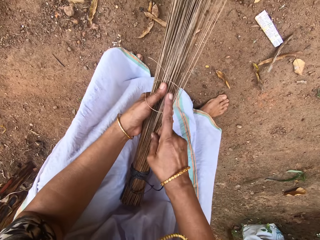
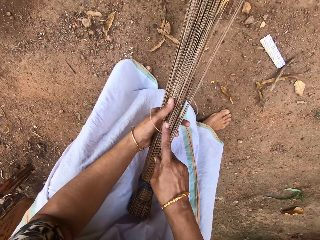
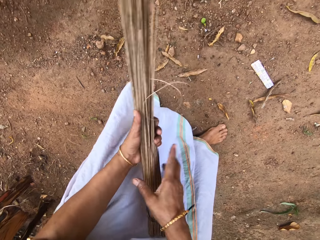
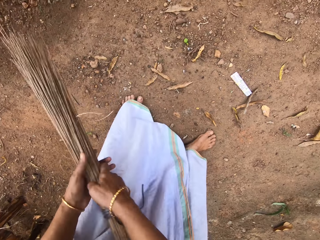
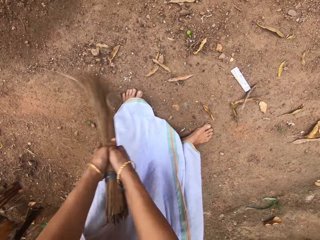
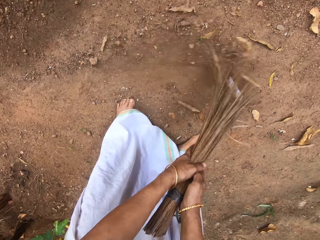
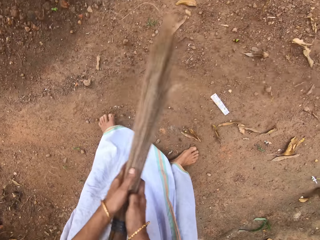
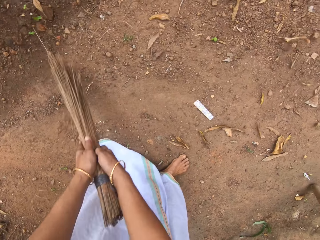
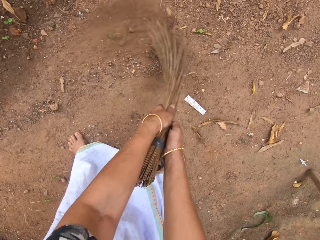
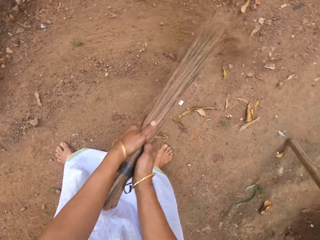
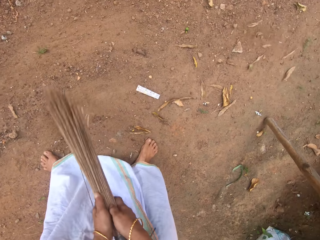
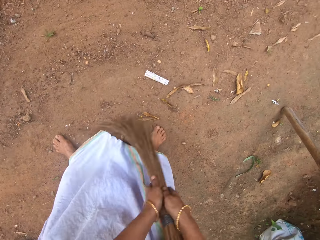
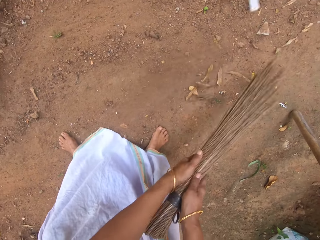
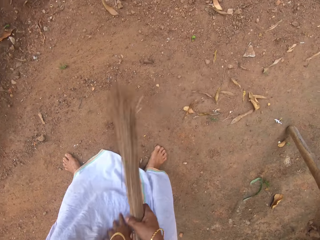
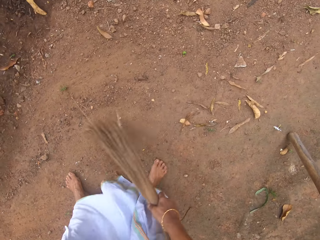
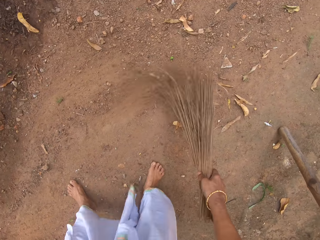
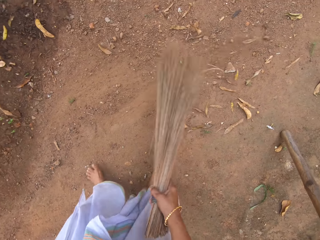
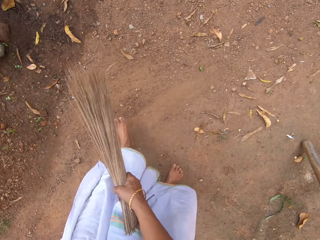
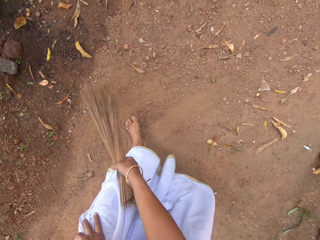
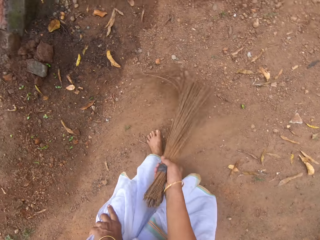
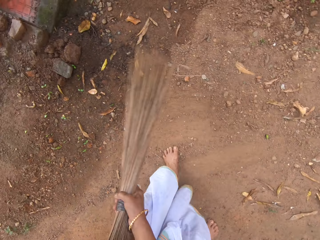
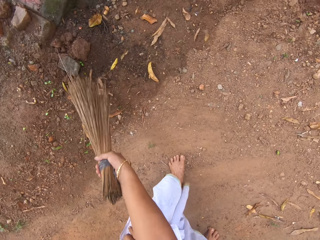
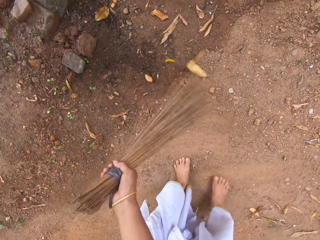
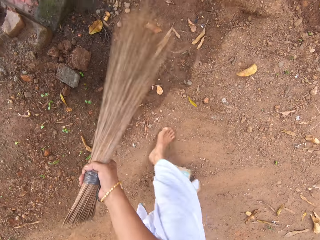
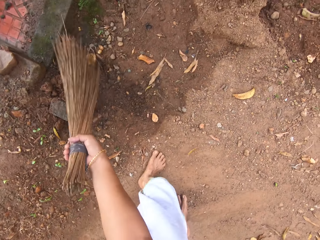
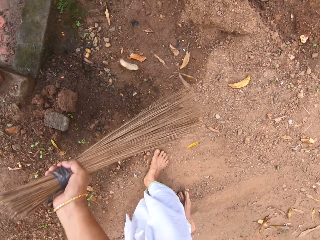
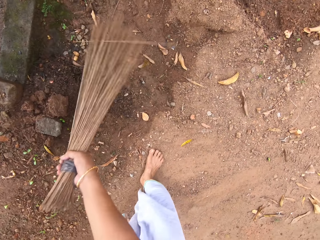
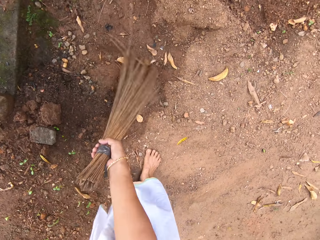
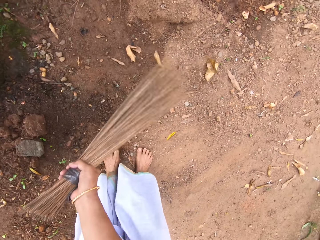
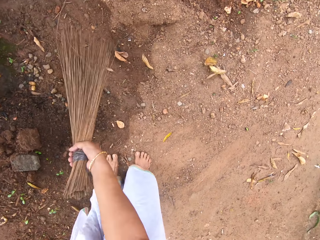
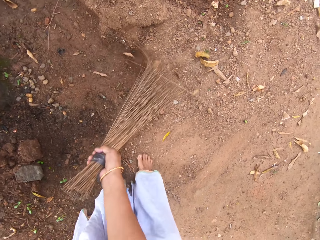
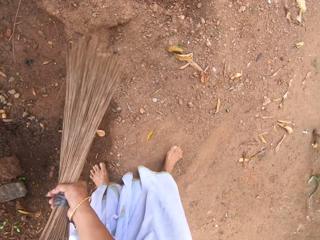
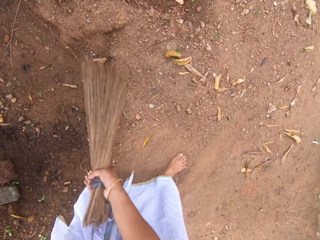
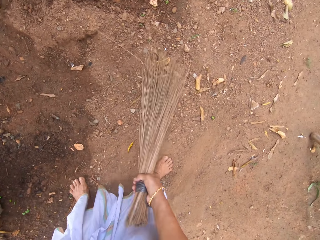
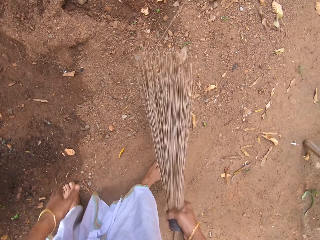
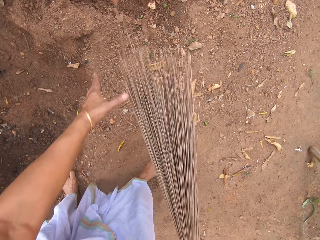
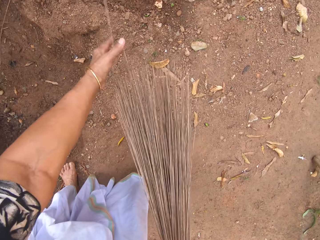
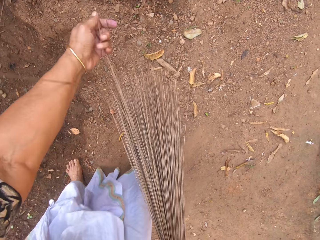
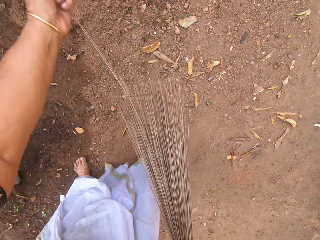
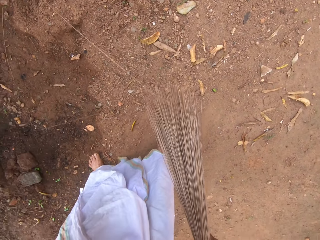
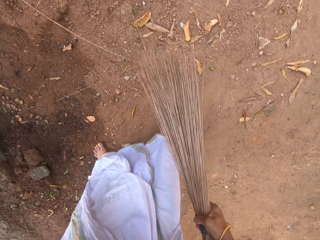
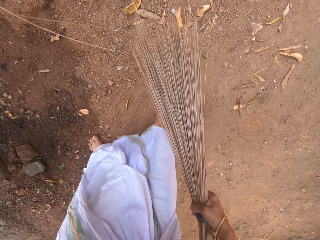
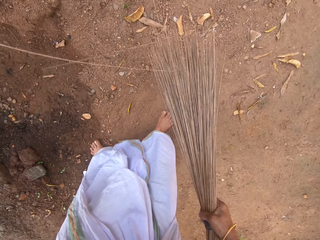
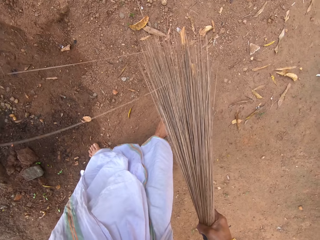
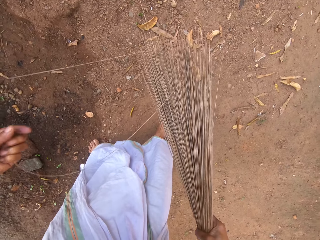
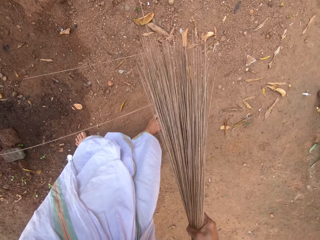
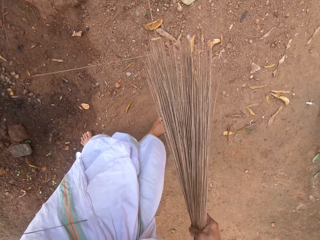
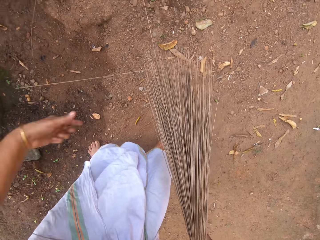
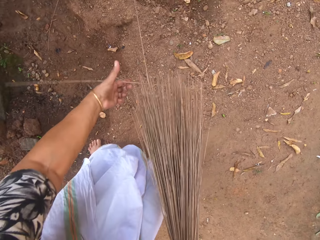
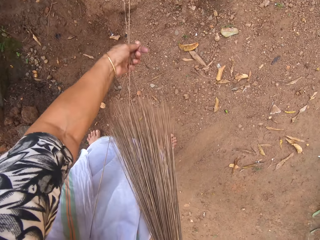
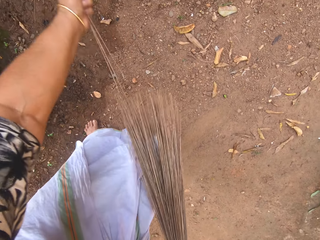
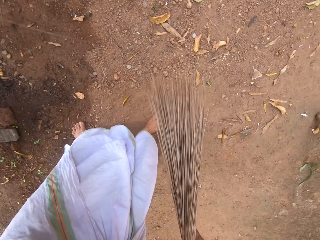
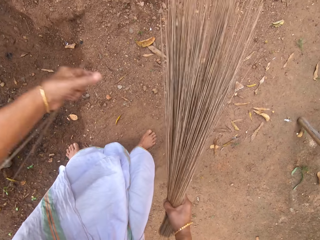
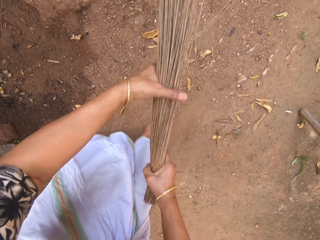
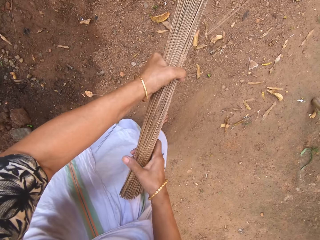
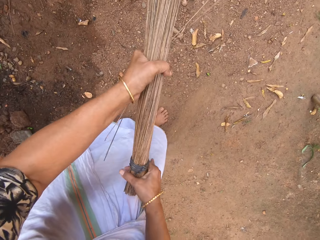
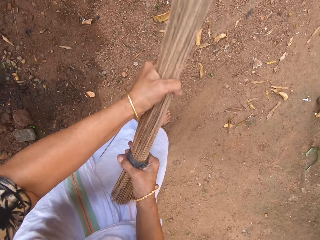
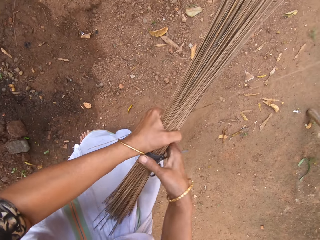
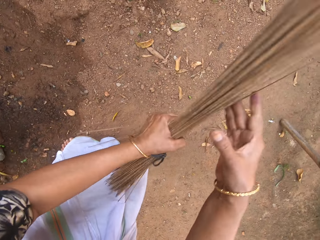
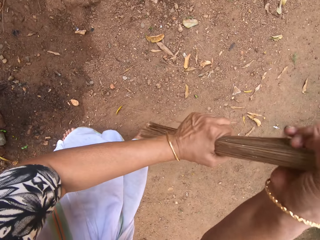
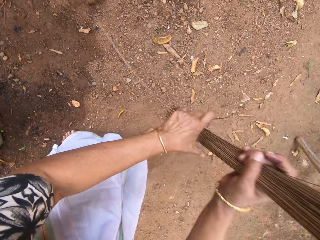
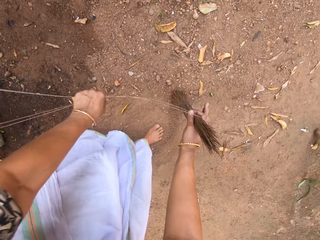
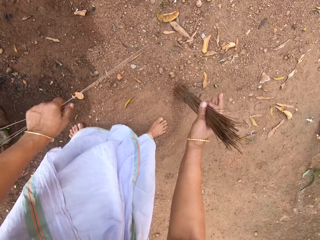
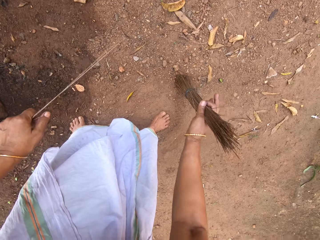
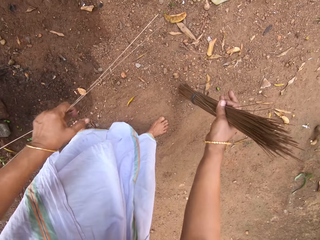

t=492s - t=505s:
The camera wearer fixes the broomstick in the broom with her right hand. She holds the broomstick in her hands. She sweeps the ground with the broom in her hands. She sweeps the ground with the broom in her right hand. She adjusts the broom with her hands.

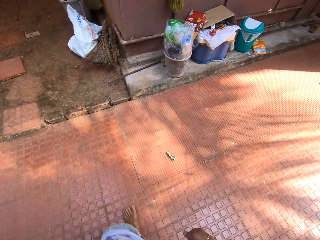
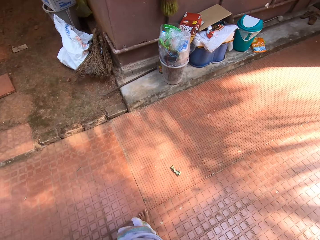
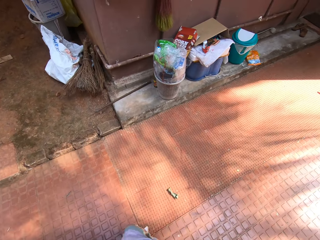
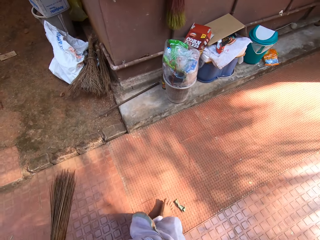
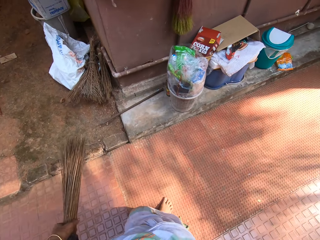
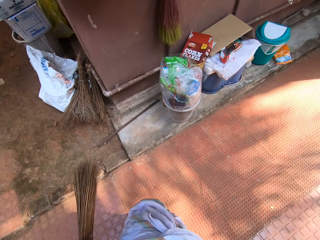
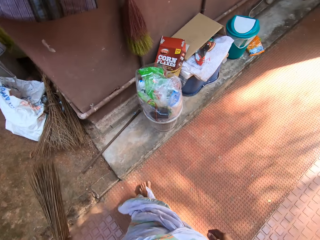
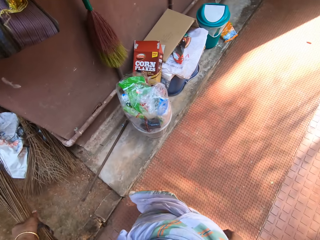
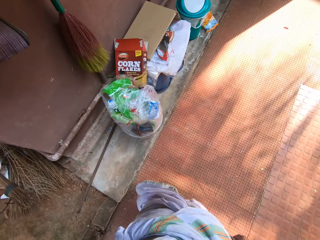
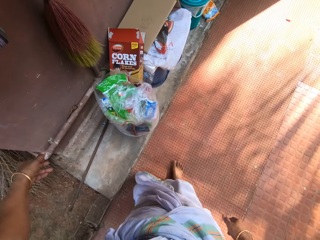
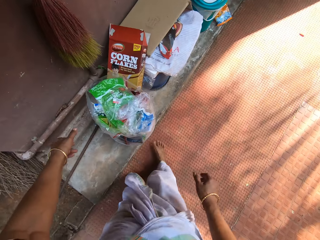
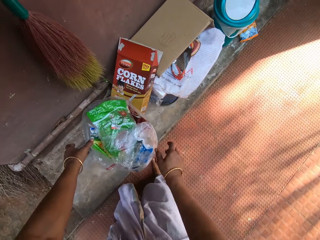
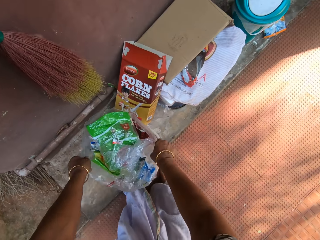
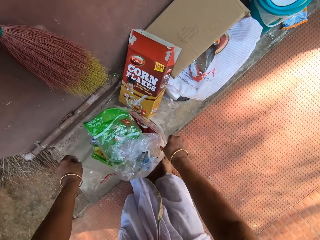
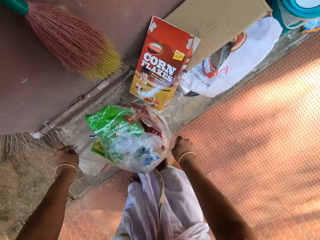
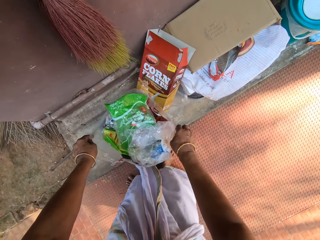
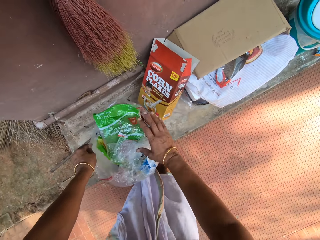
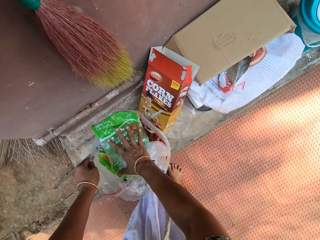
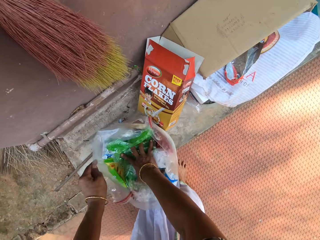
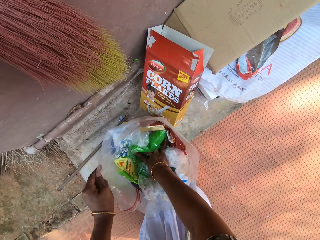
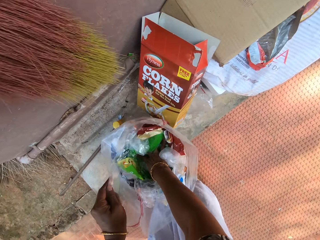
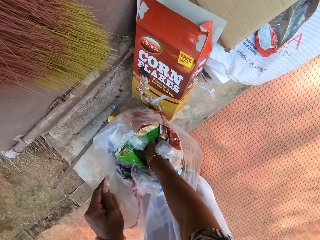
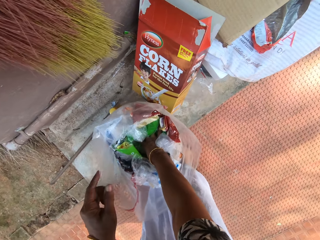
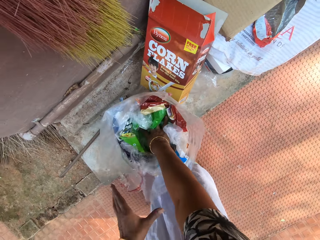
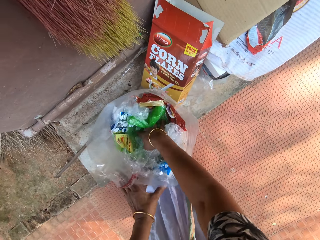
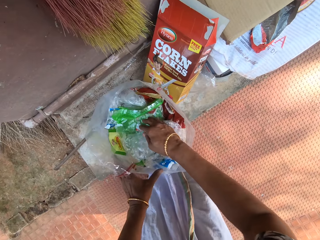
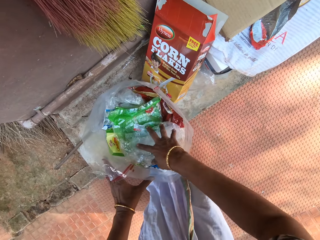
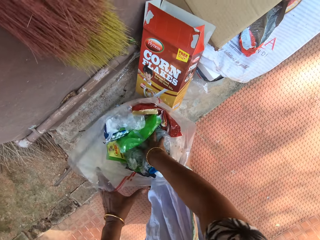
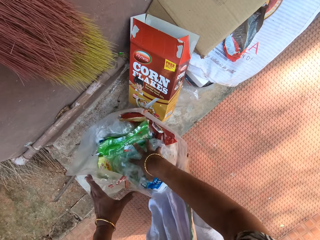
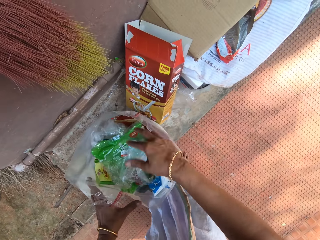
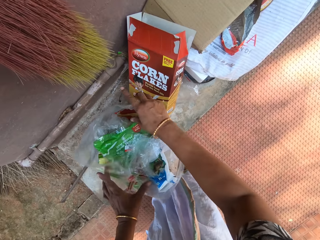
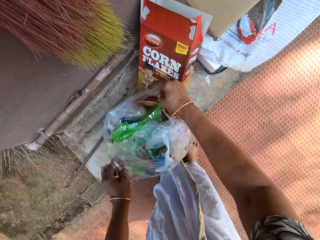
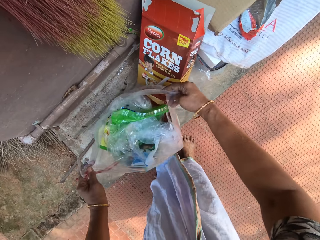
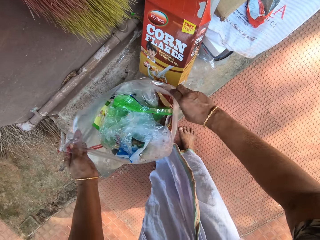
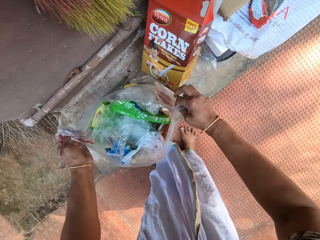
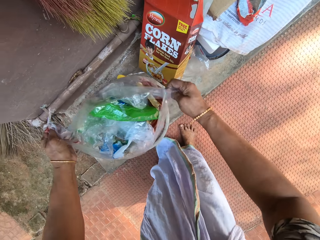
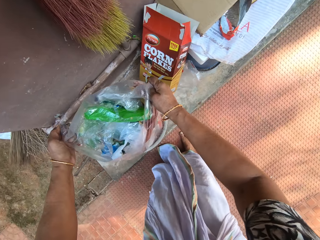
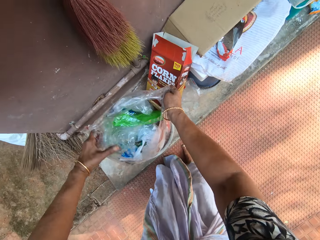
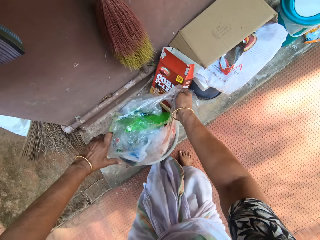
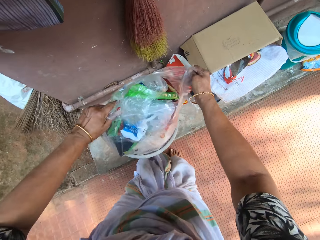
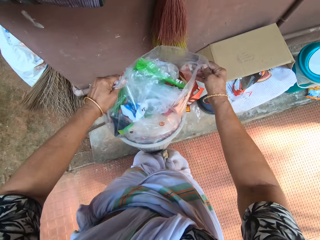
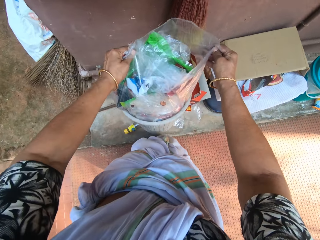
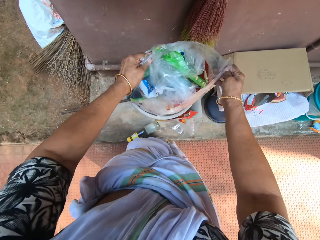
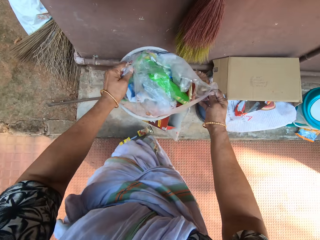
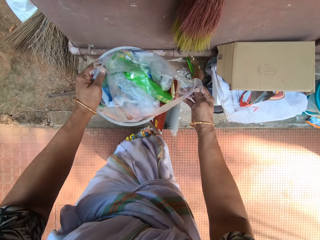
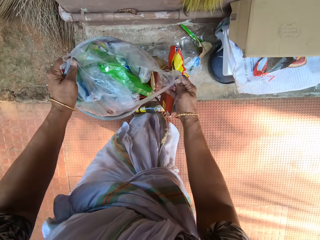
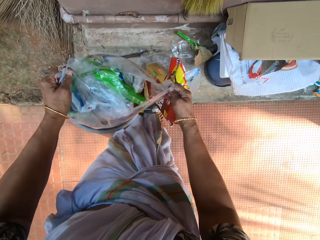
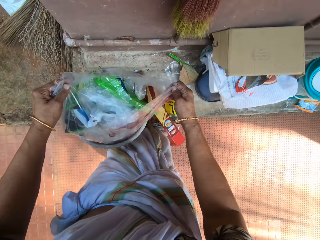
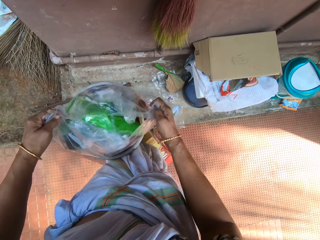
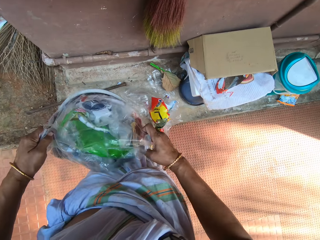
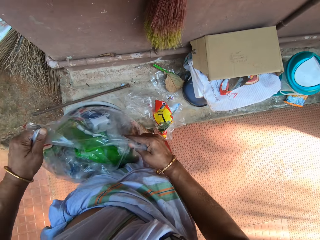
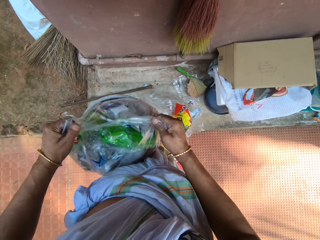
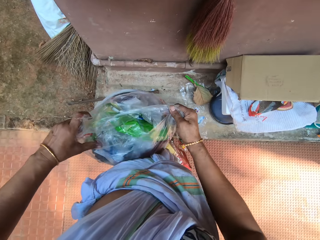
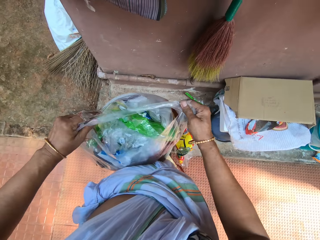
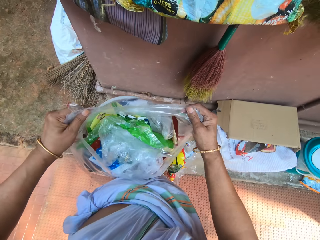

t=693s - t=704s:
The camera wearer drops the broom on the ground with their left hand. They throw the broom sticks on the ground. They pick up a bin bag in a bin from the ground with both hands. They shake the bin. They pick up the bin bag in the bin on the ground with both hands again. They press the wastes in the bin bag with their right hand. They pick up the bin bag with both hands. They lift the paper in the bin.
